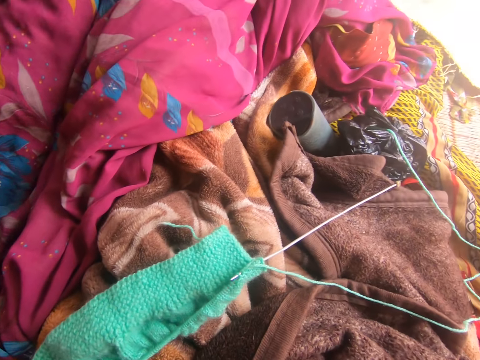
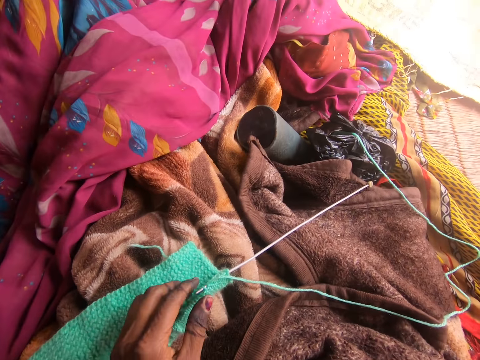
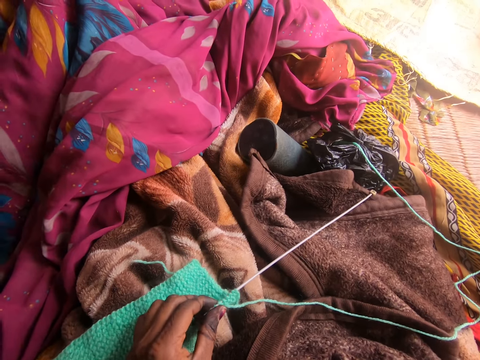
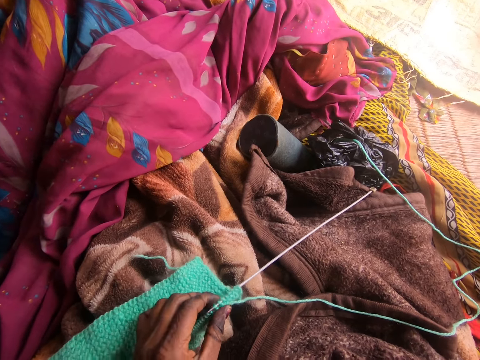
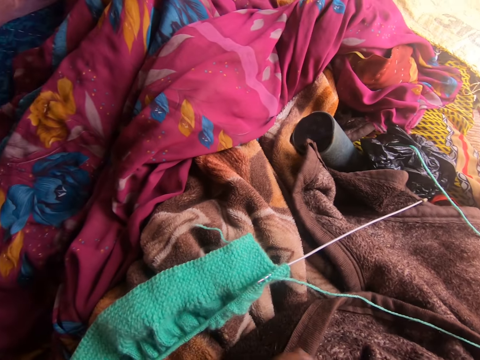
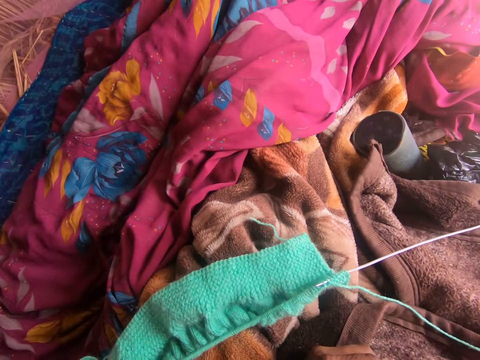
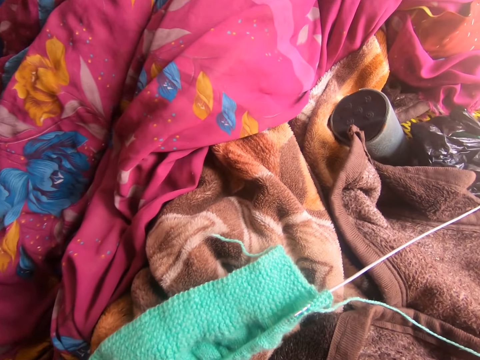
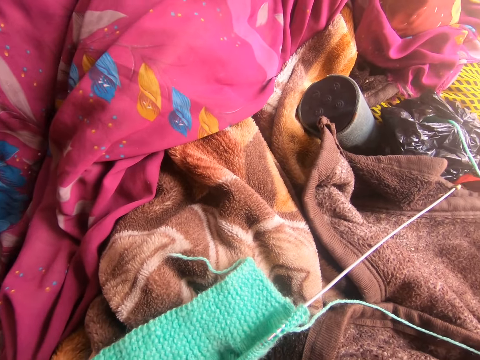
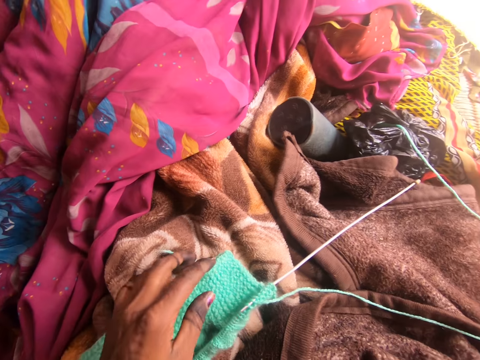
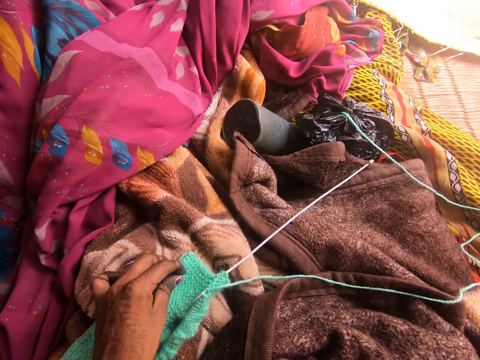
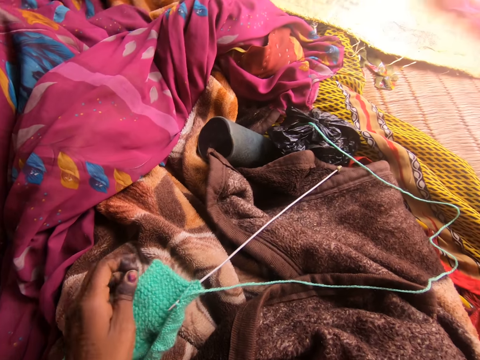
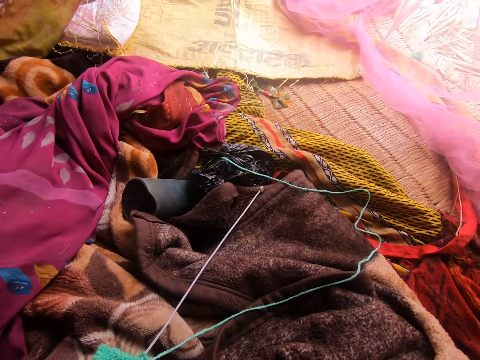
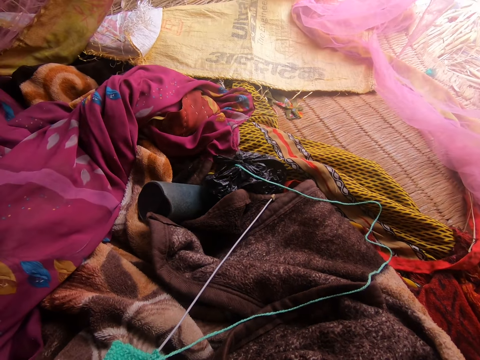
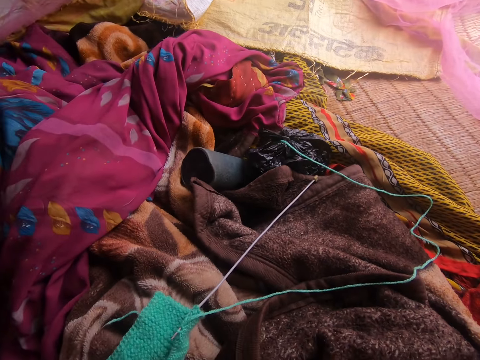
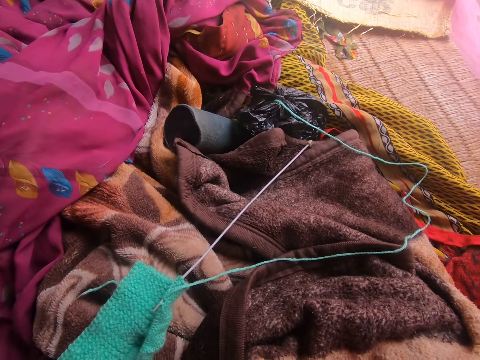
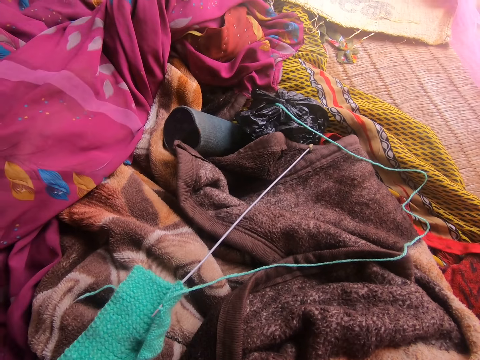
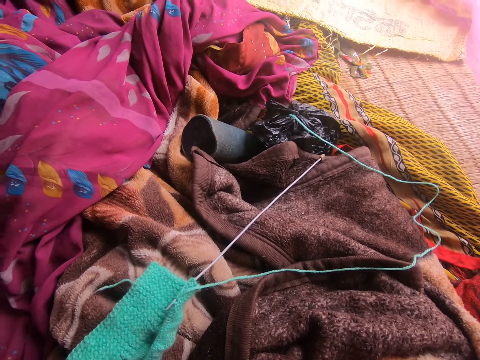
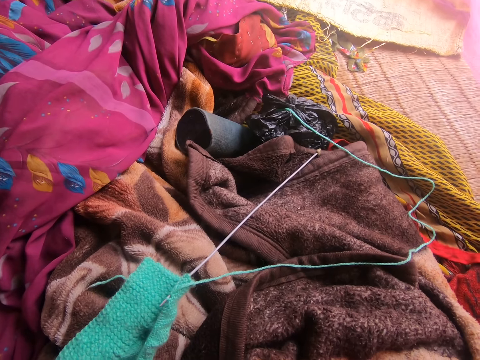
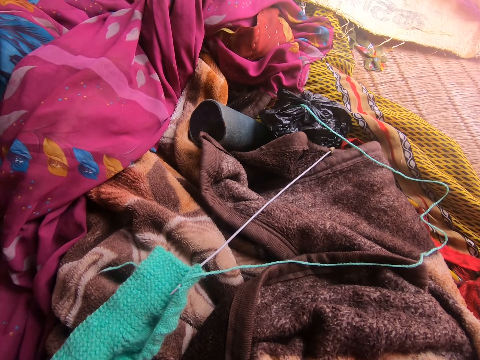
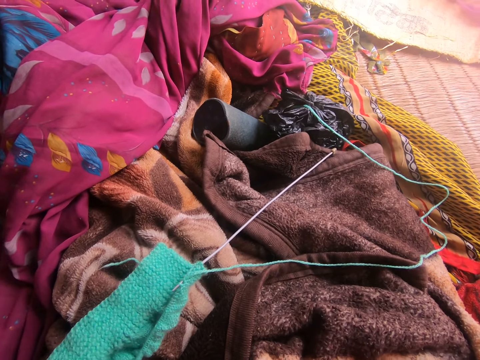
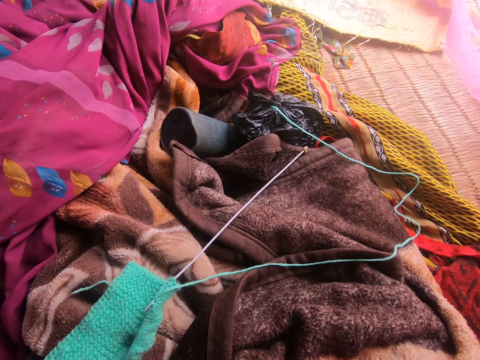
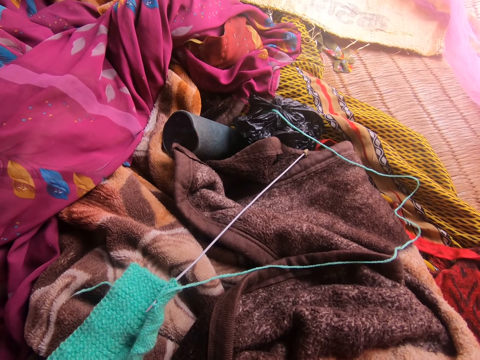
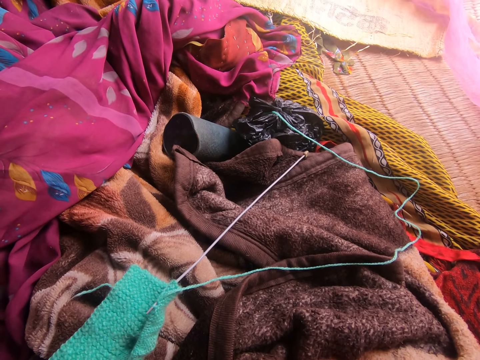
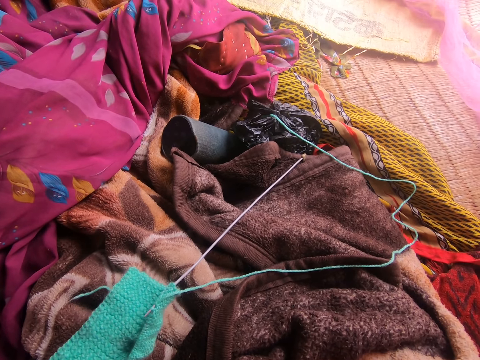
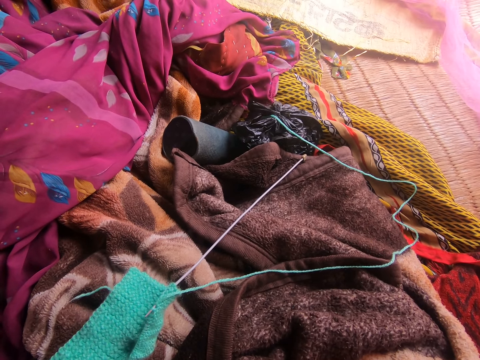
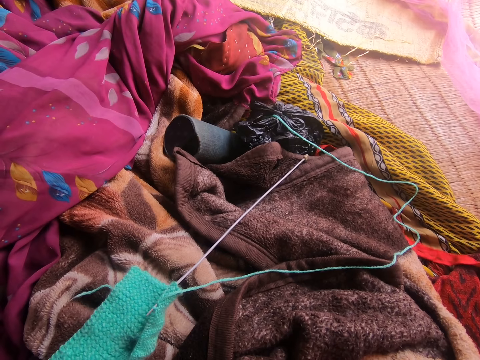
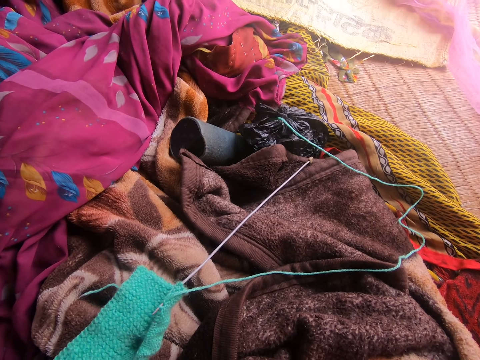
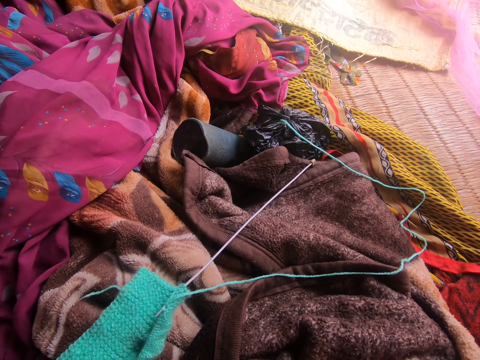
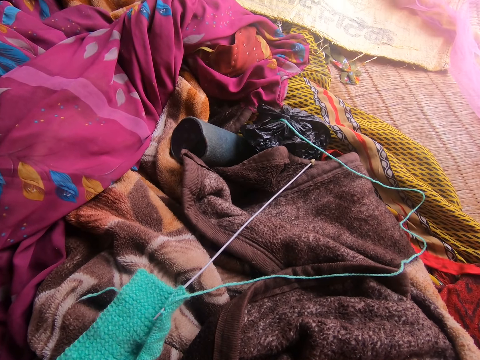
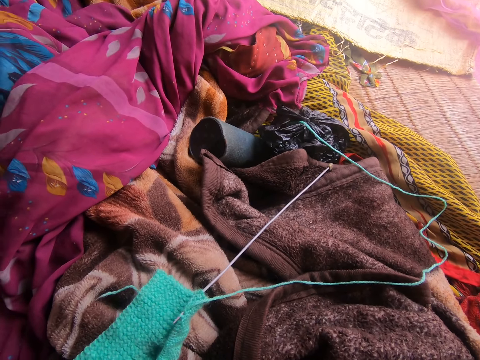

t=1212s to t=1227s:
The camera wearer interacts with the woman. They touch the knitted cloth. They gaze around. They touch the knitted cloth. They gaze around.

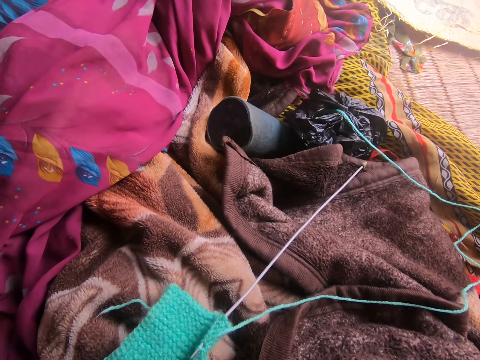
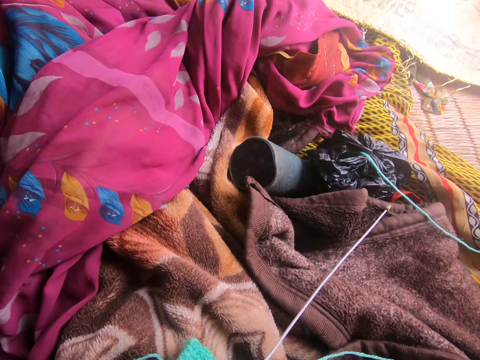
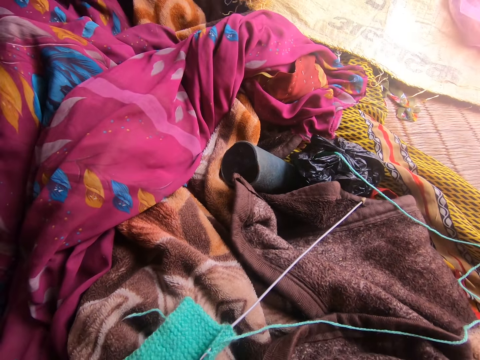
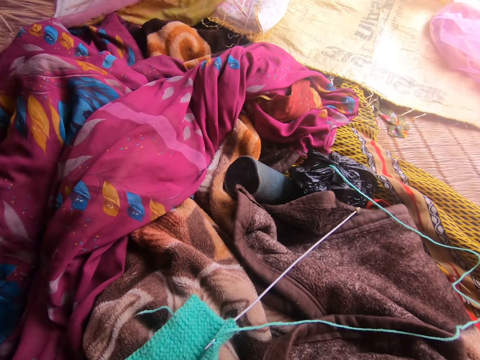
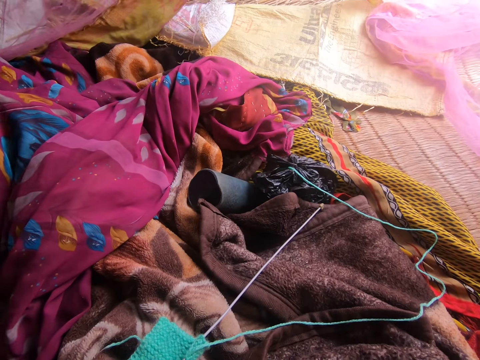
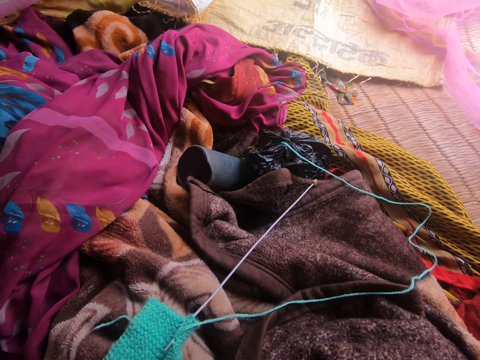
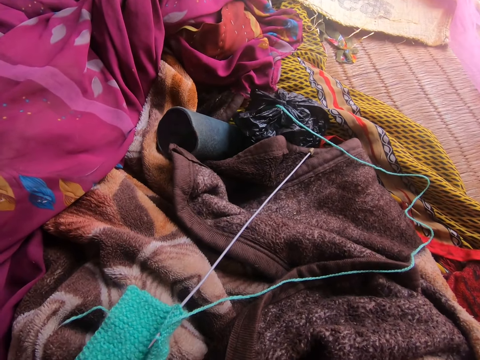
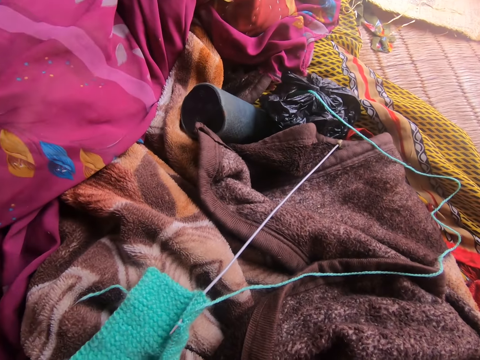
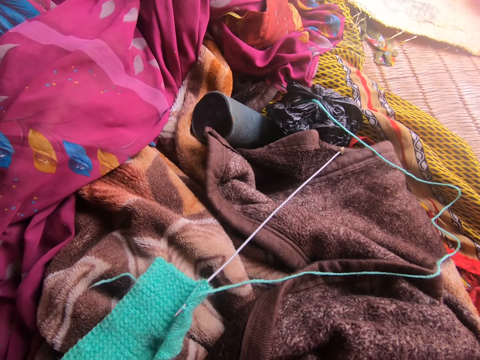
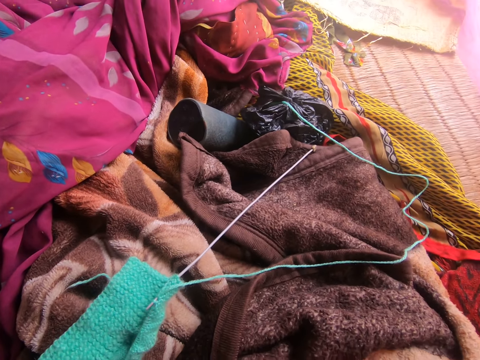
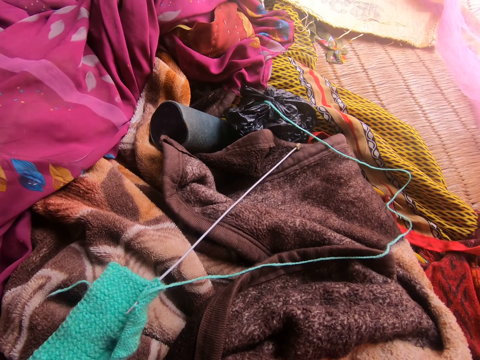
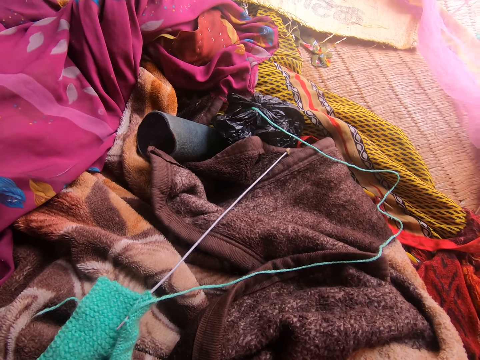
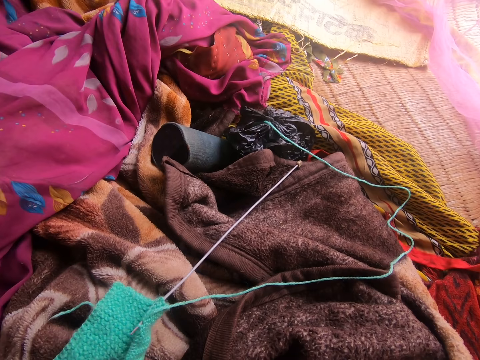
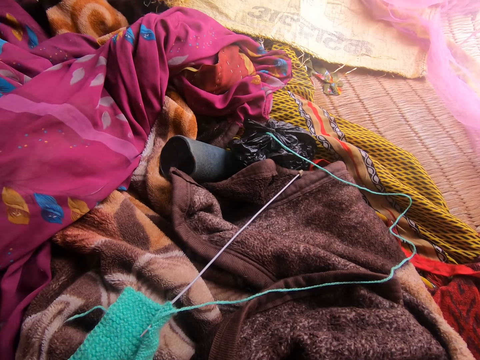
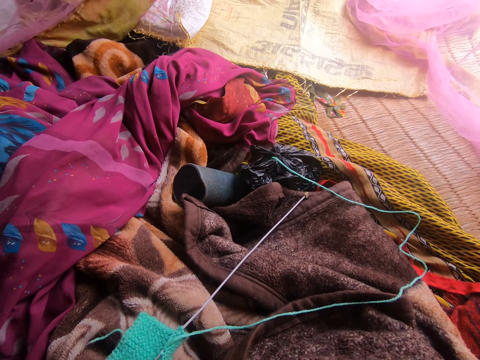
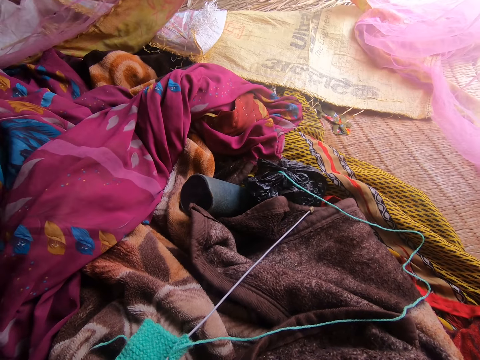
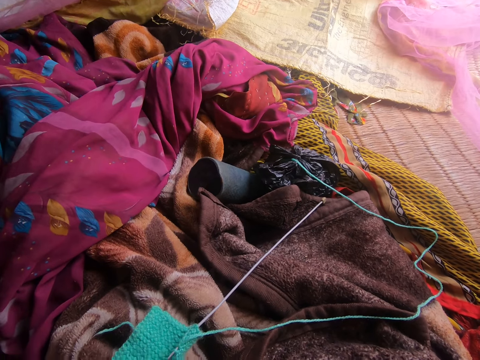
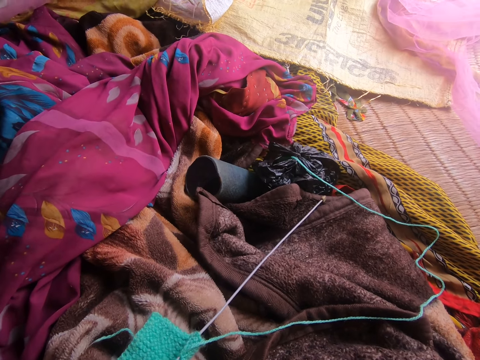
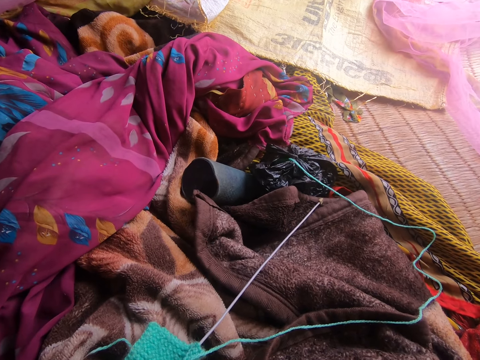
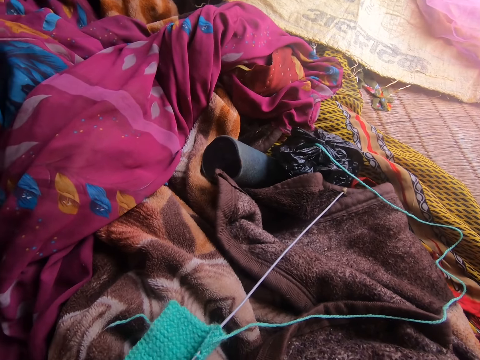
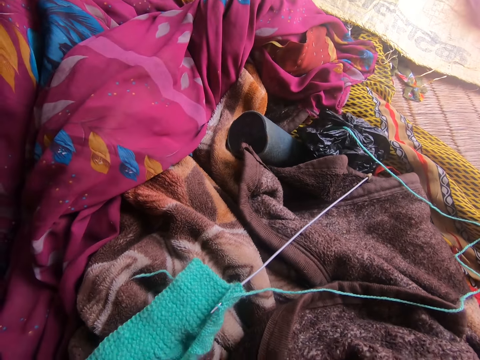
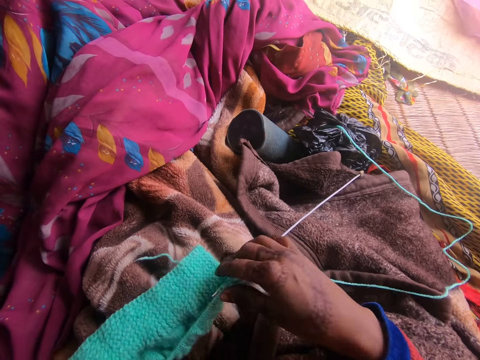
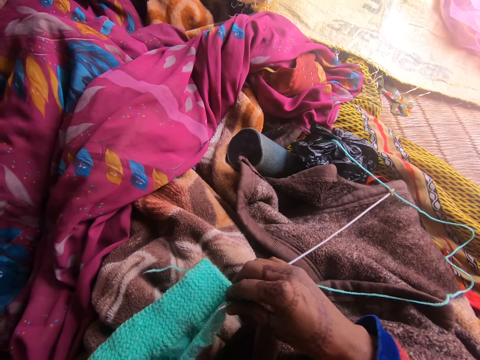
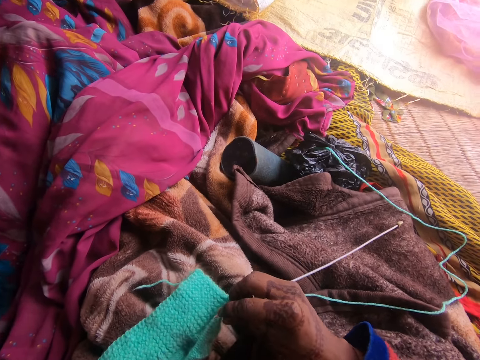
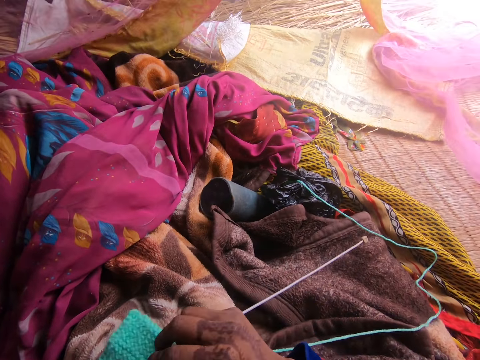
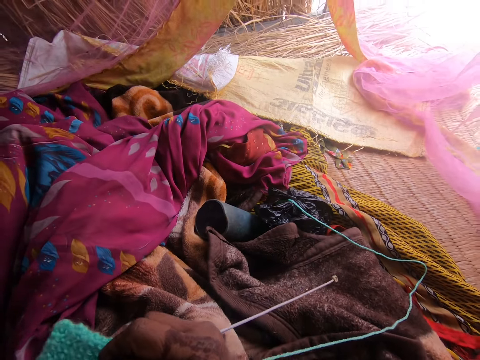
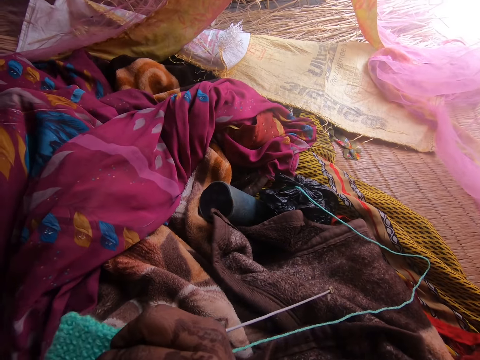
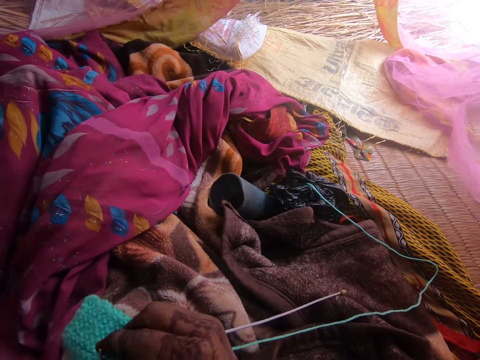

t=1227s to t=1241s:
The camera wearer touches the knitted cloth. The woman walks in.
